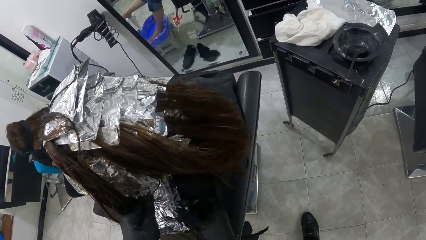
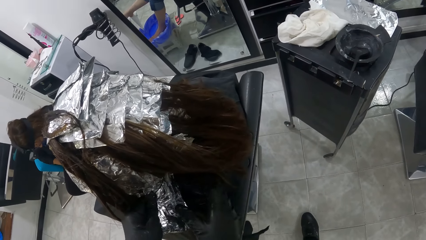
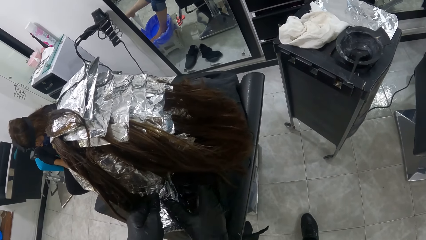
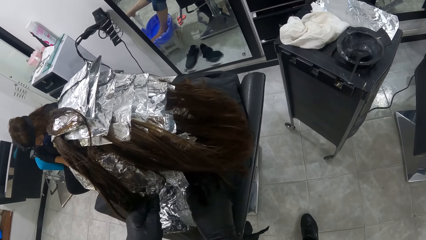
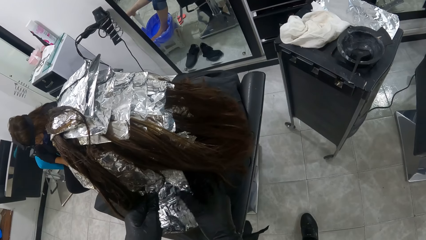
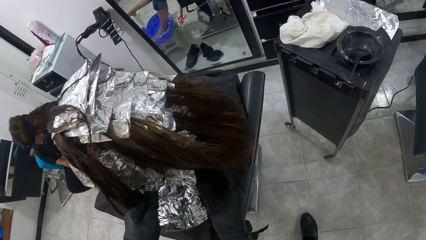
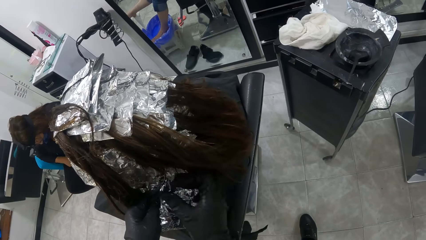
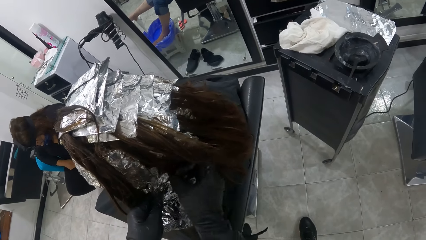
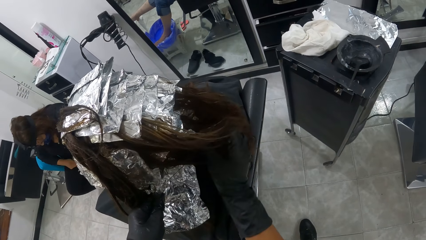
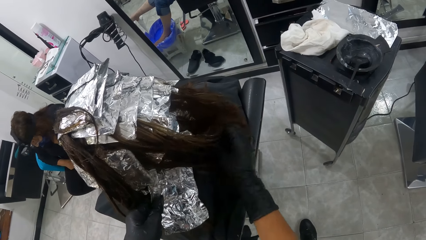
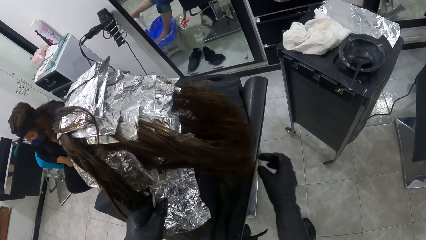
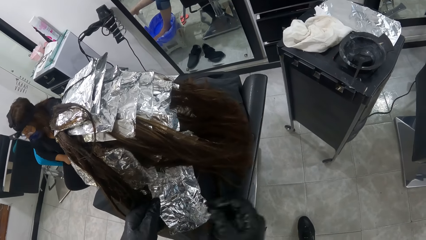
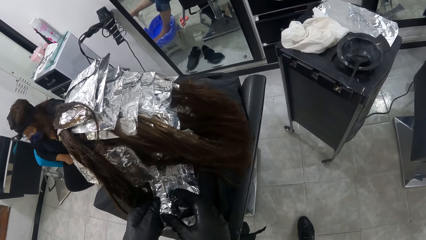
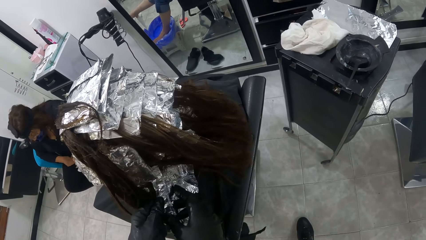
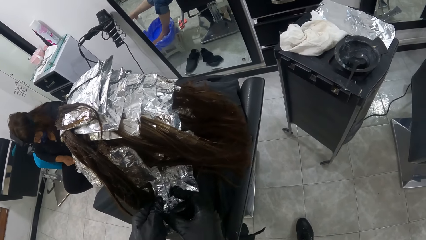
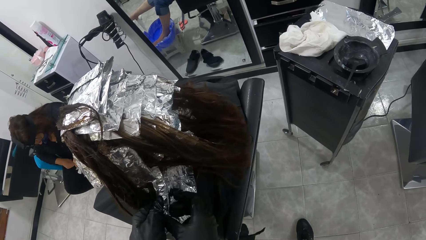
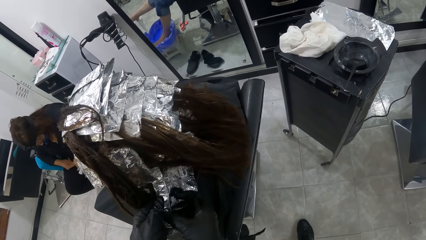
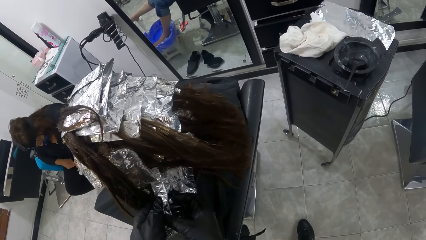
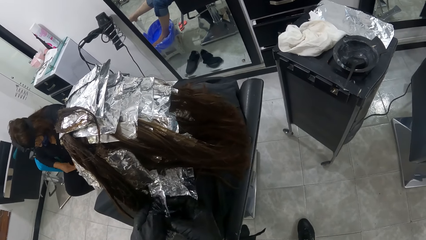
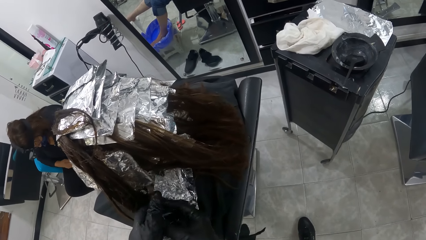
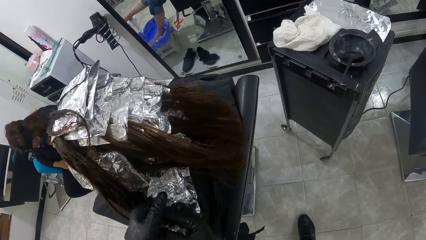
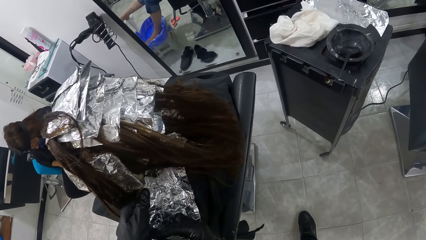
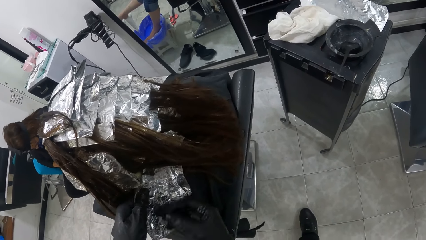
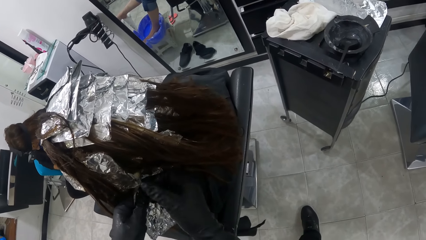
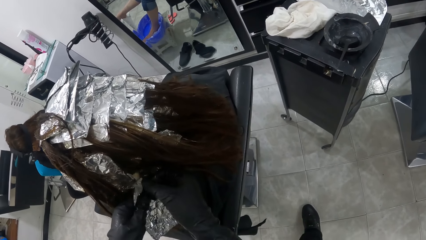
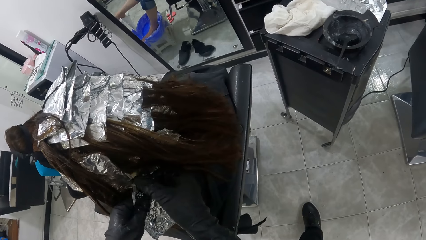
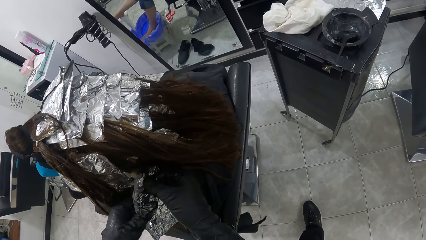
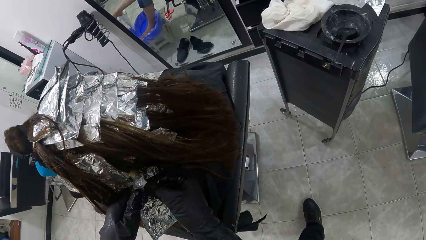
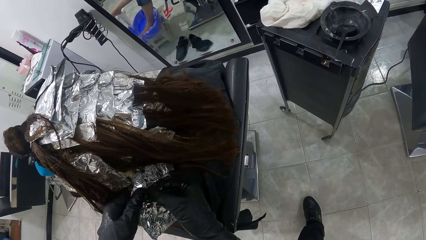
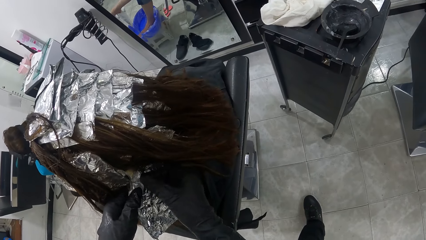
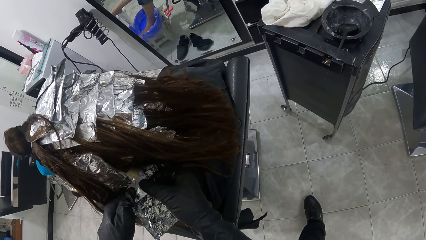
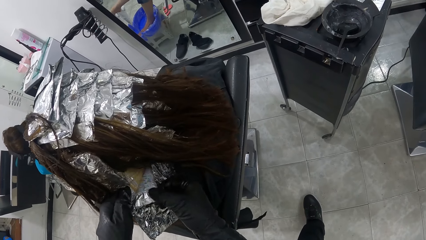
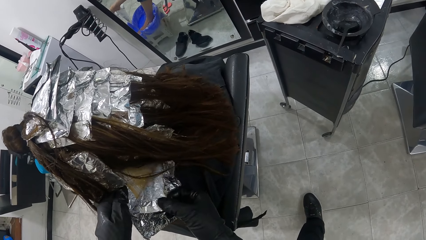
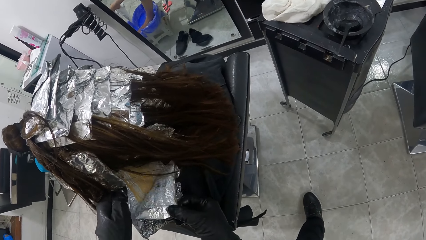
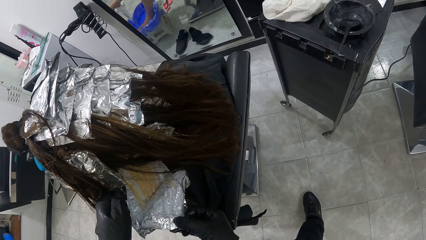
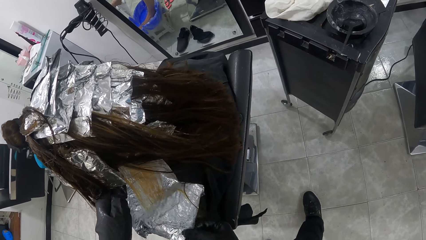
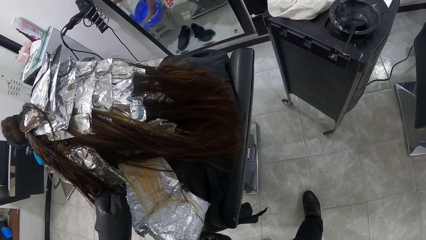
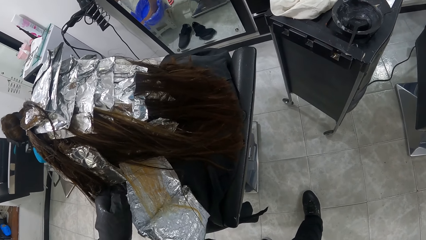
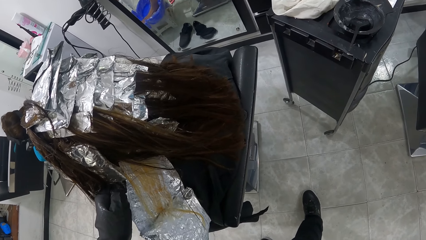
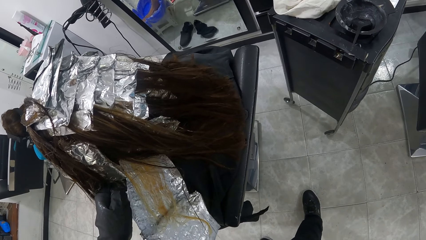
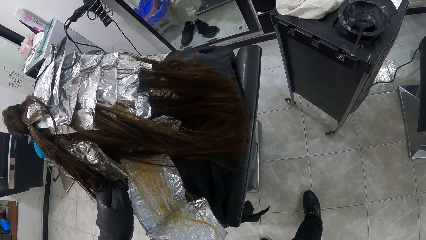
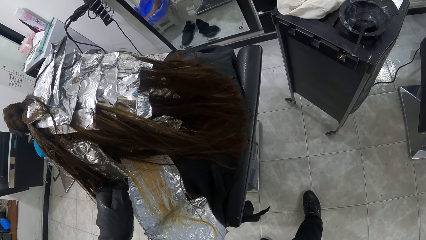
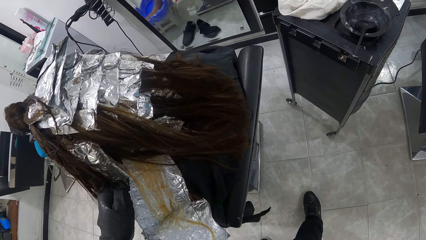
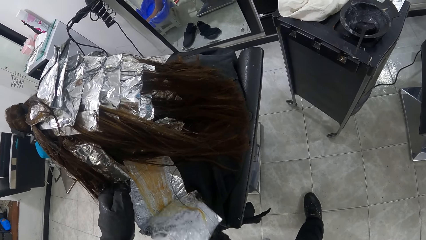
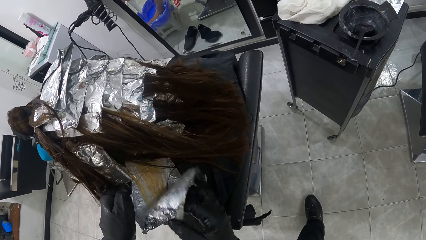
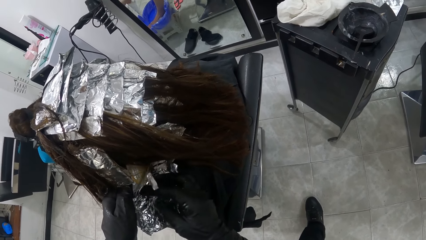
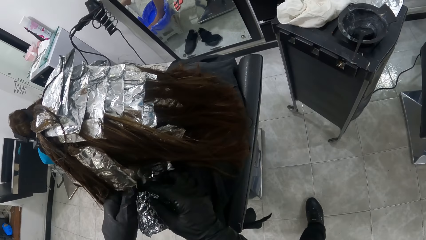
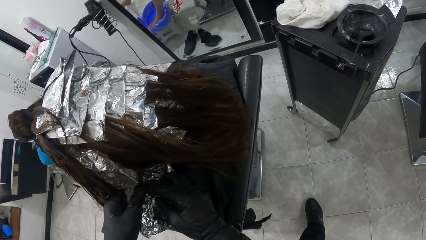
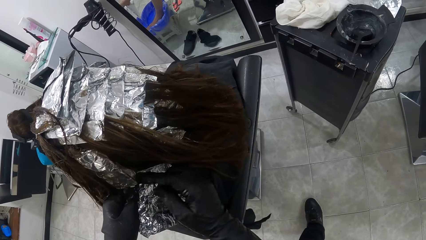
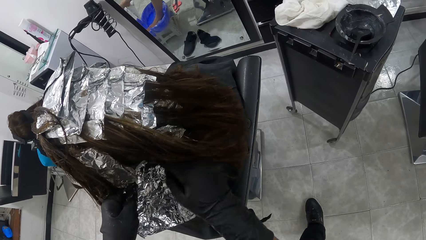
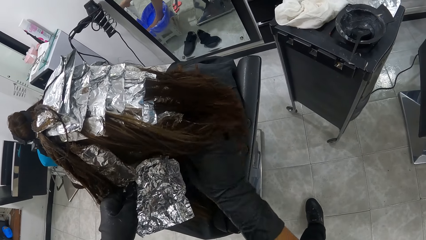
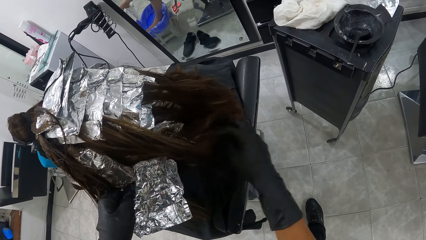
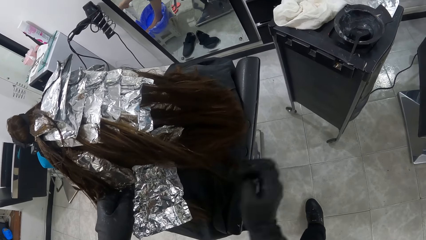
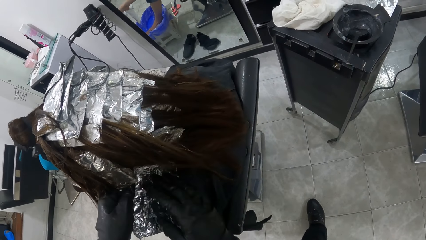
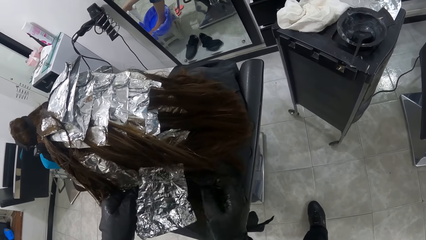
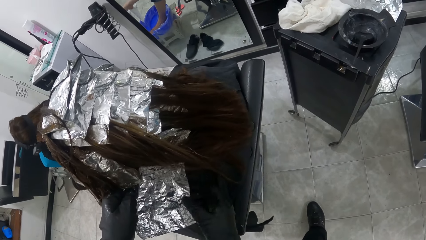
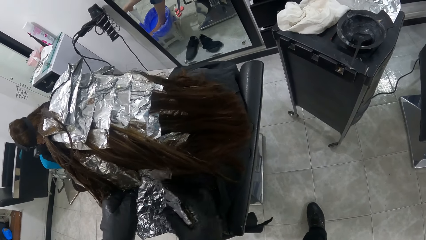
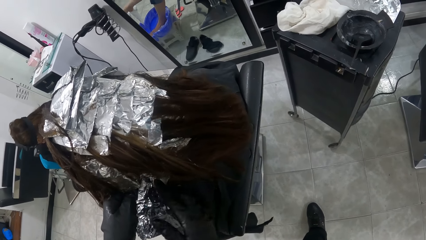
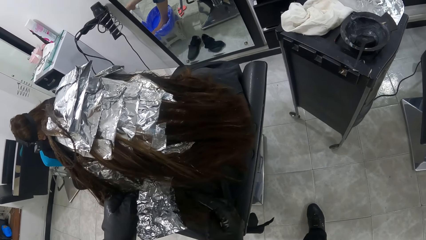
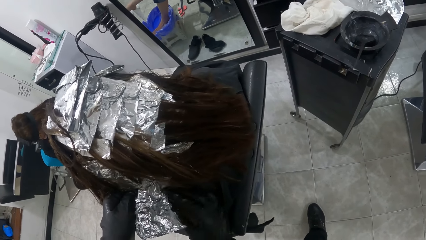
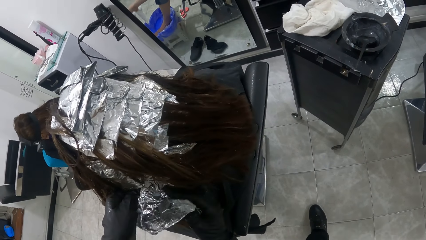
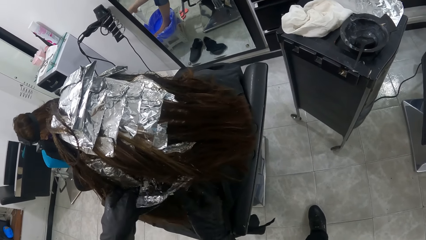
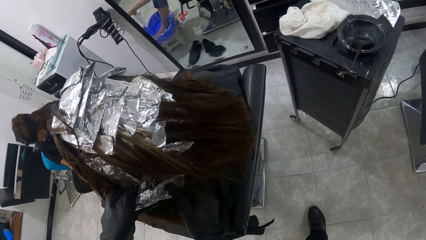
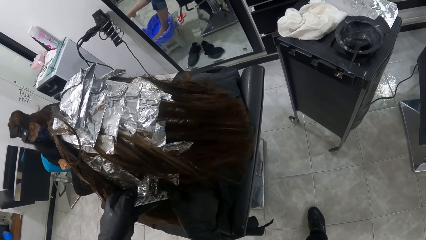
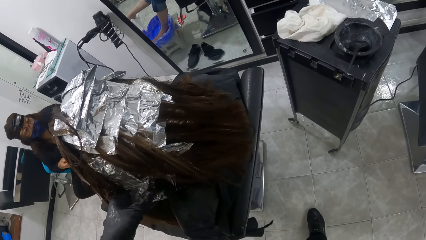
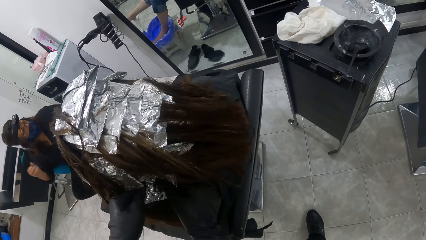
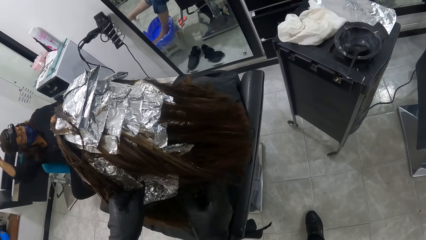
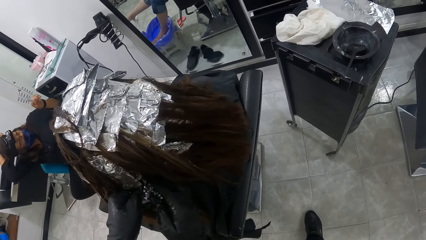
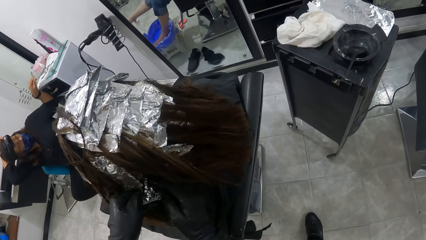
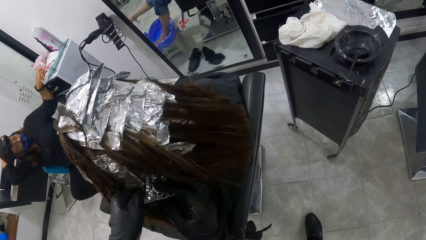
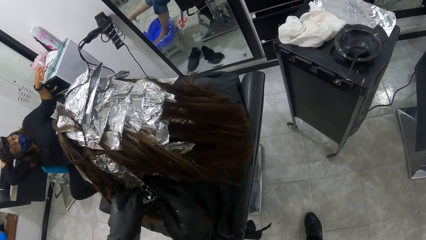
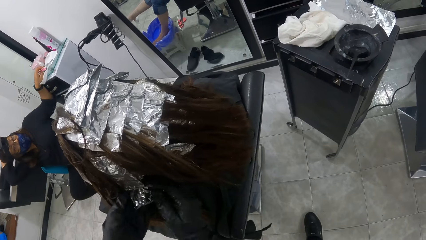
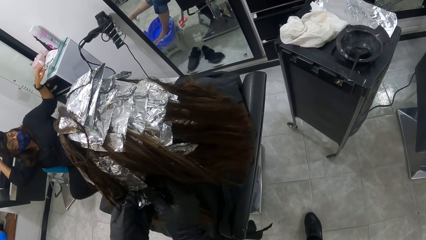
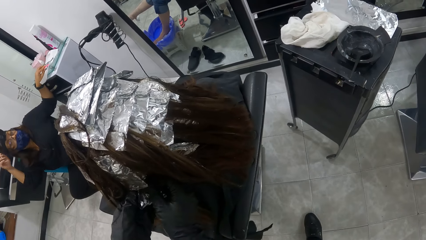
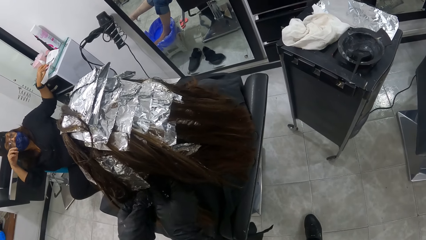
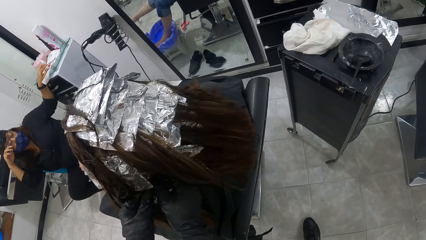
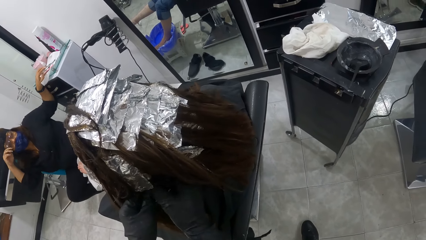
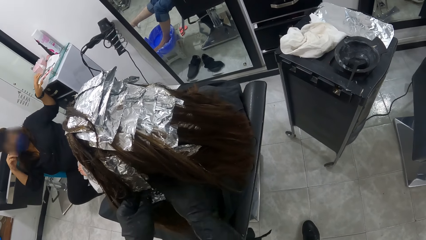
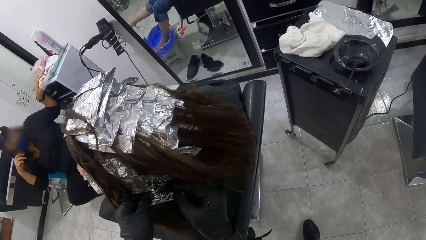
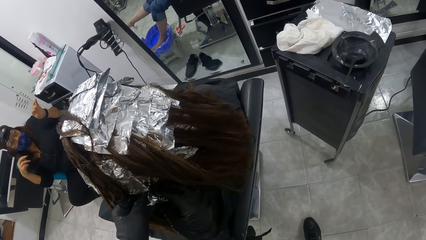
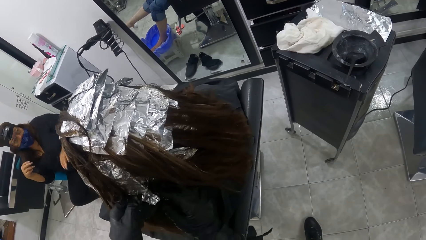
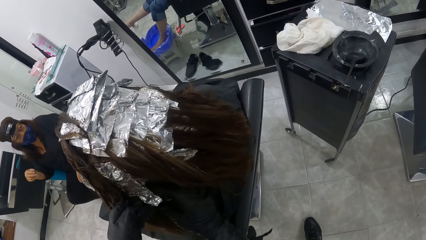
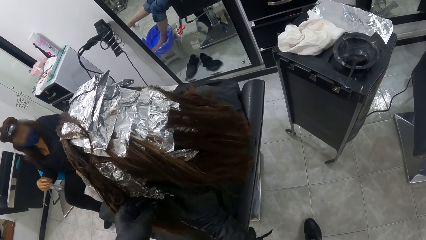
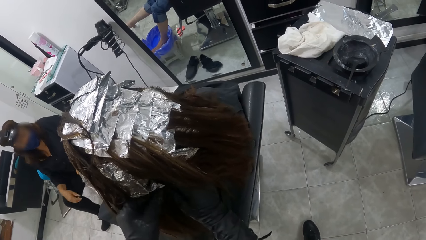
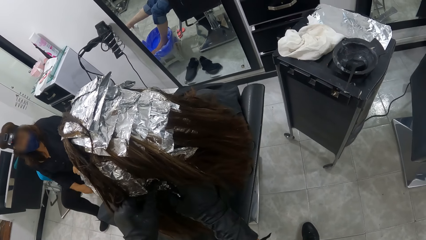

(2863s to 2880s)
The camera wearer touches the foil. They move the hair. They touch the foil. They peel the foil and fold the foil. A woman drops the cuticle fork on a shelf with her left hand.
